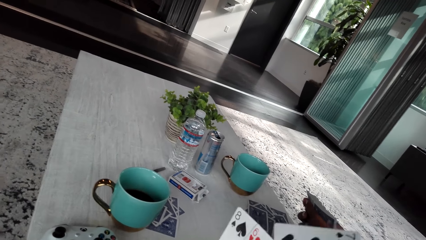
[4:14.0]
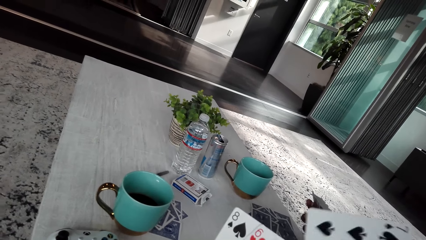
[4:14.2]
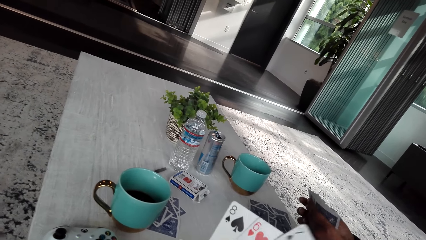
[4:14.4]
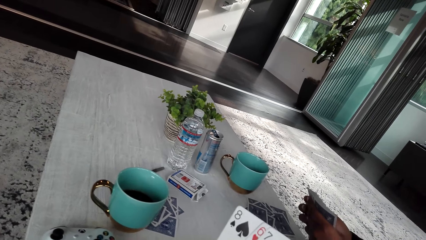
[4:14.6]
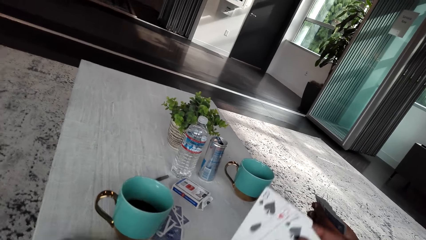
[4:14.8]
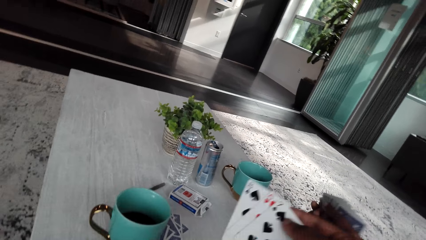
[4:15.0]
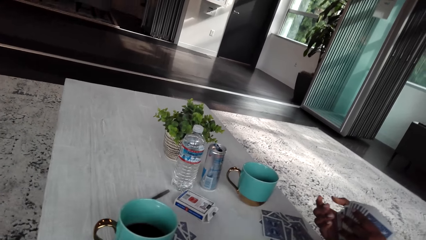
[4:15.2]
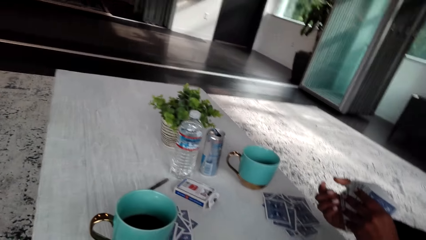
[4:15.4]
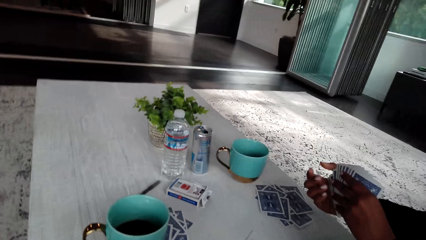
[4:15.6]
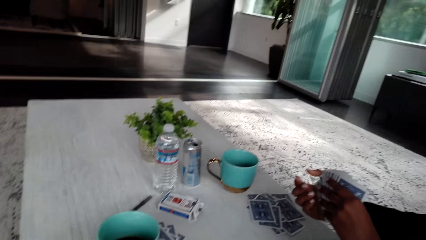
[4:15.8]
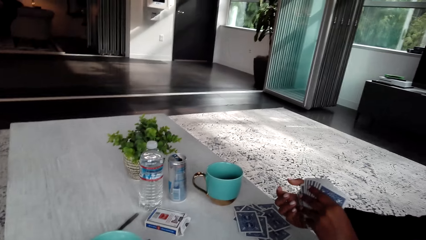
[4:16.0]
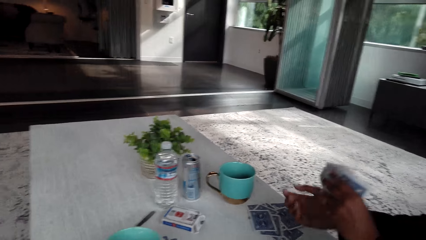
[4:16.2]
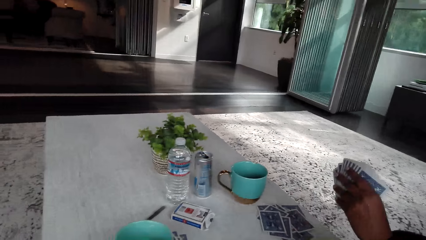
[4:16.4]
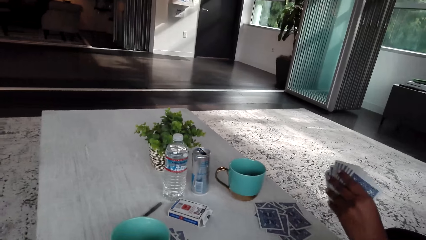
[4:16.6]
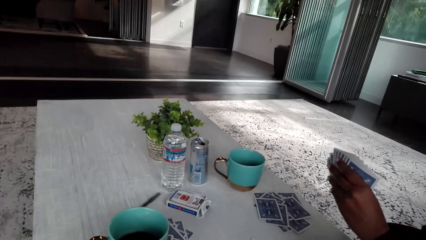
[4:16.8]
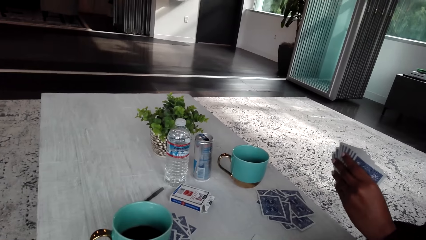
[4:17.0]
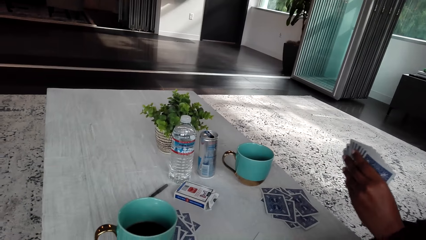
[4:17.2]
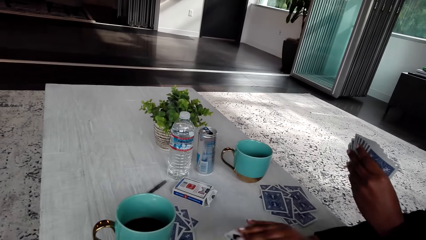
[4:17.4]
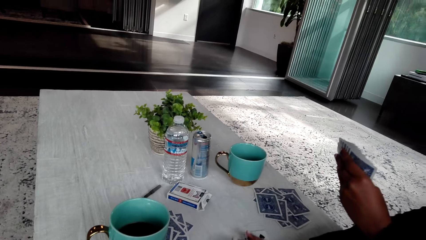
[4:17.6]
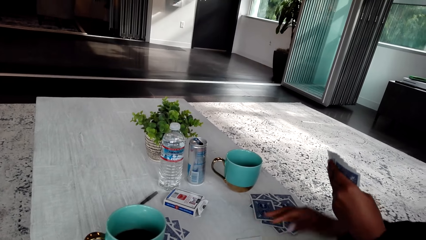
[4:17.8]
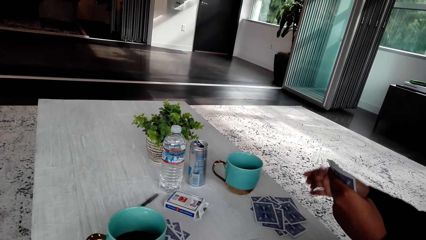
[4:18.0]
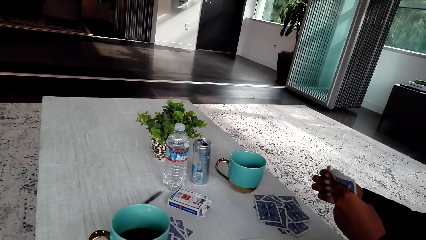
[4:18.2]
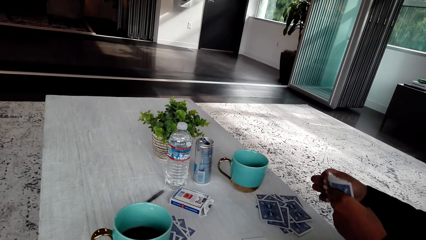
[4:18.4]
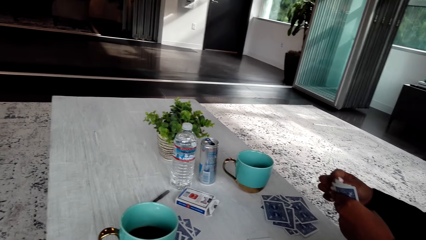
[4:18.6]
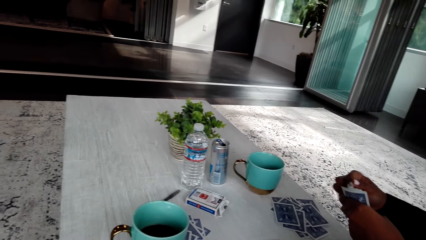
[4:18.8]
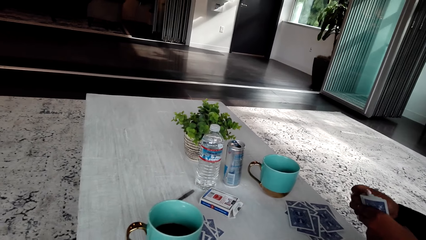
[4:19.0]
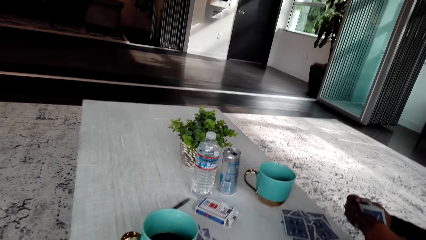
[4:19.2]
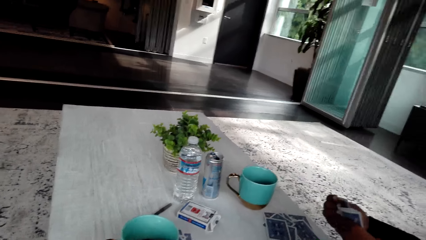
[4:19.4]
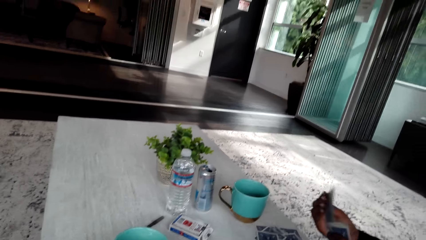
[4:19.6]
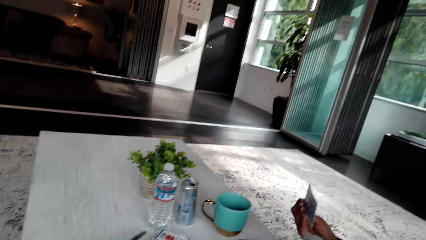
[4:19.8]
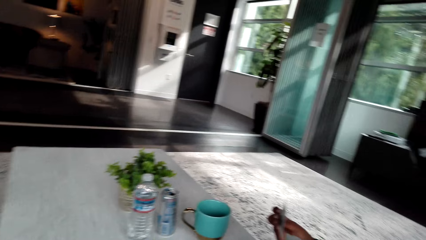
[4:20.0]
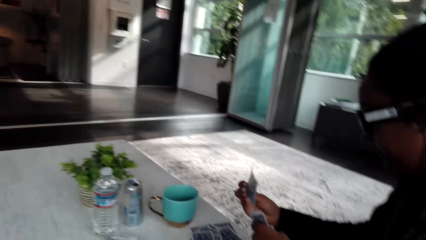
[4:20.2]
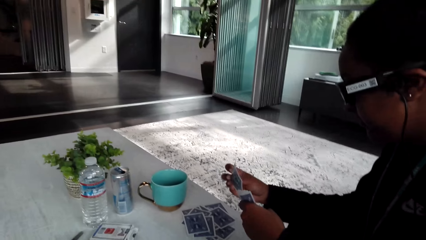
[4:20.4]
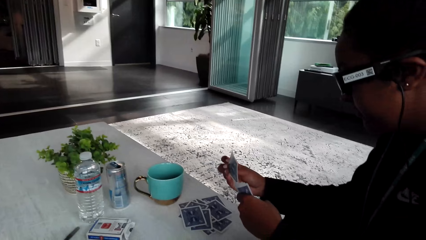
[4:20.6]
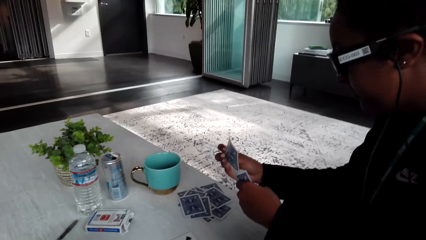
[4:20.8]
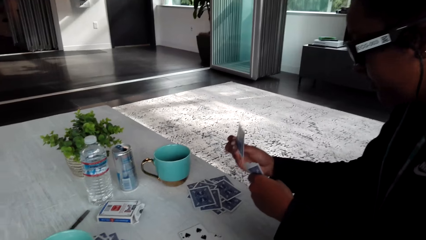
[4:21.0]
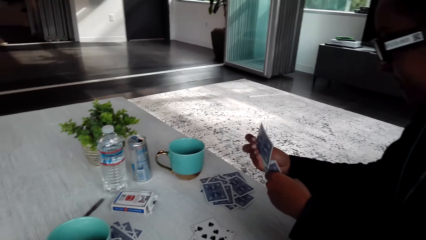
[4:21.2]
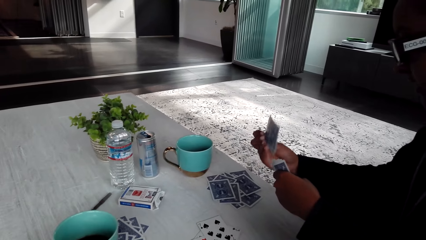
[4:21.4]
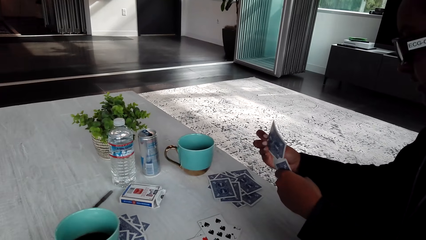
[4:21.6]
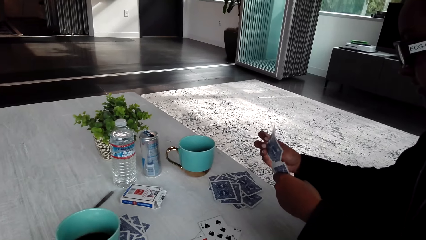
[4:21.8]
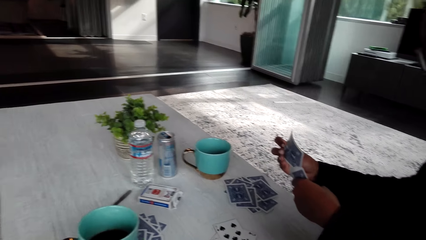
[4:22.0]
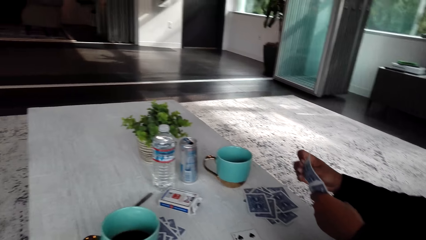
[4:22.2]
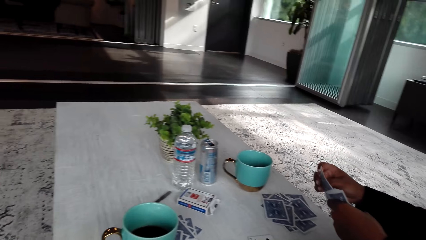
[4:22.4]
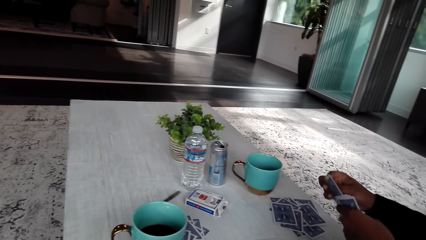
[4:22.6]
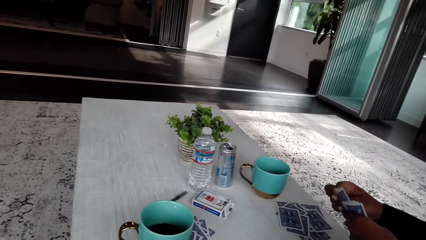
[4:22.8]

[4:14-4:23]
The camera wearer puts the cards on the table. A woman moves the cards.

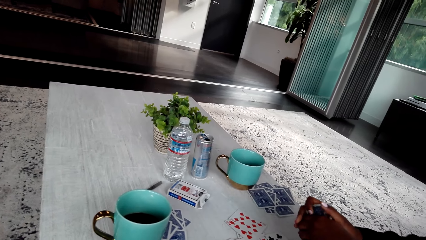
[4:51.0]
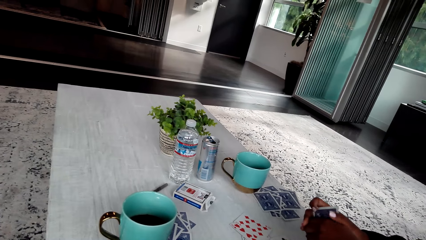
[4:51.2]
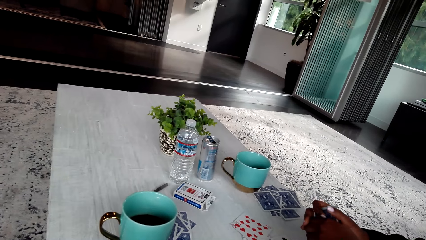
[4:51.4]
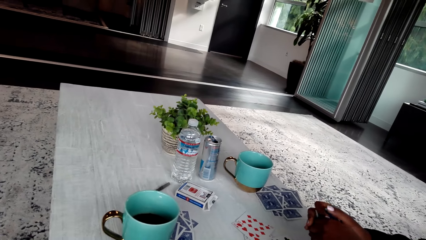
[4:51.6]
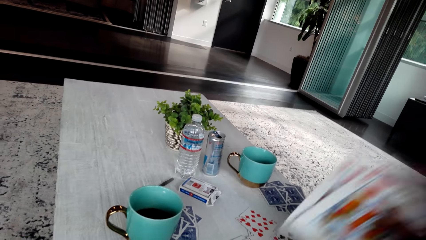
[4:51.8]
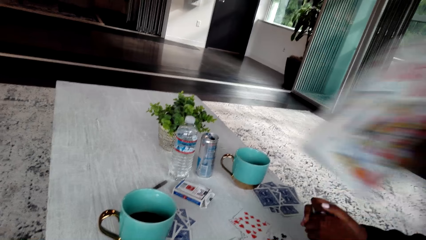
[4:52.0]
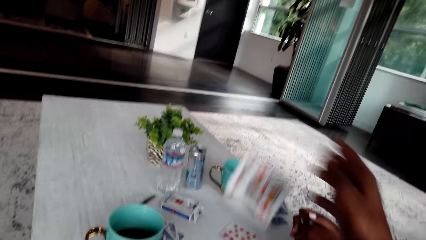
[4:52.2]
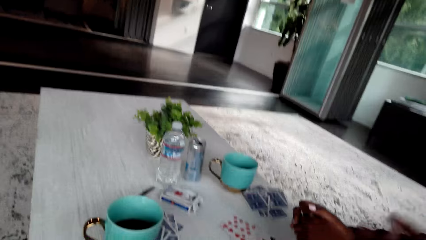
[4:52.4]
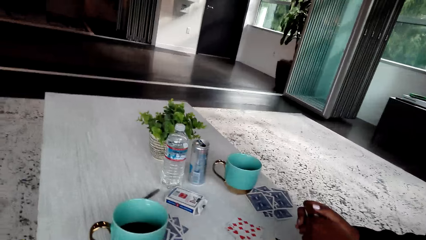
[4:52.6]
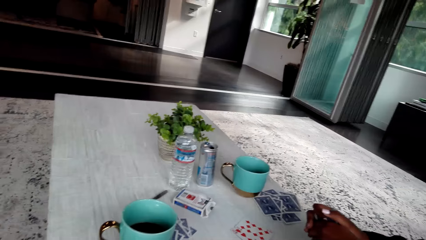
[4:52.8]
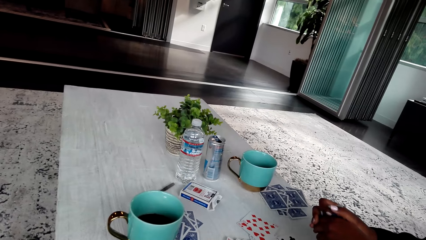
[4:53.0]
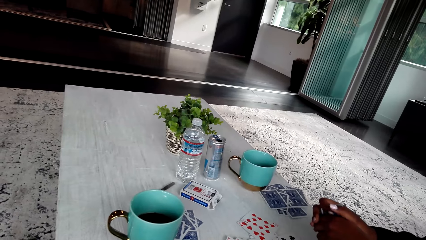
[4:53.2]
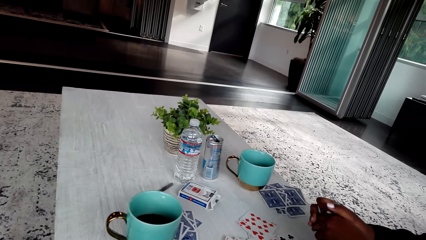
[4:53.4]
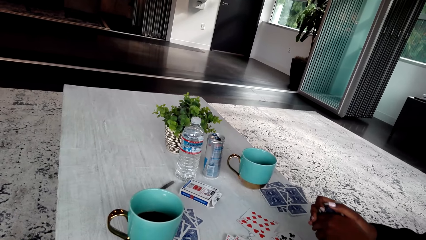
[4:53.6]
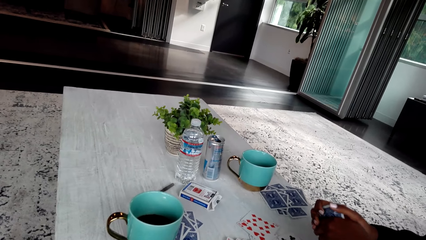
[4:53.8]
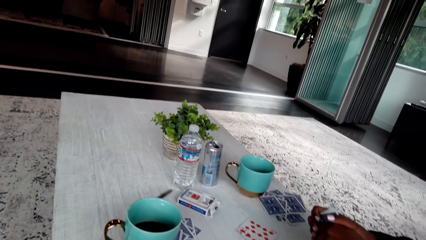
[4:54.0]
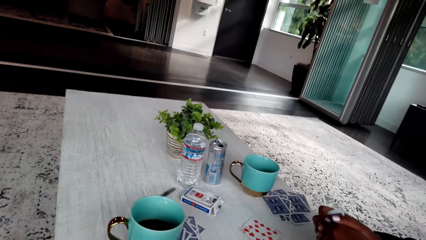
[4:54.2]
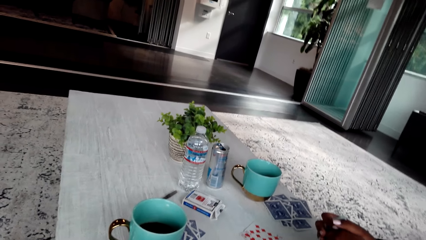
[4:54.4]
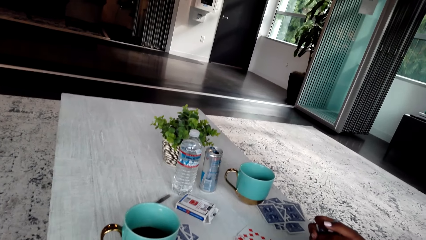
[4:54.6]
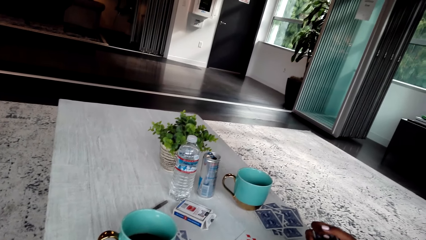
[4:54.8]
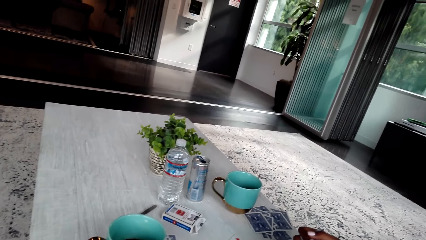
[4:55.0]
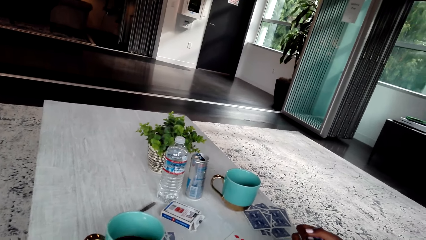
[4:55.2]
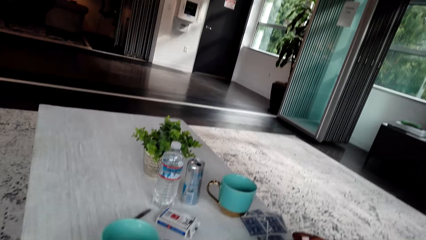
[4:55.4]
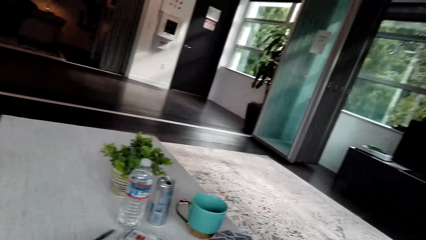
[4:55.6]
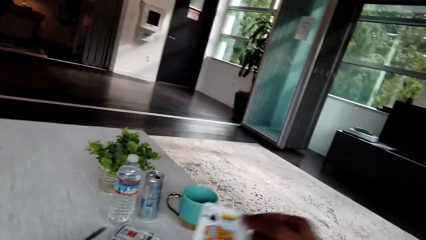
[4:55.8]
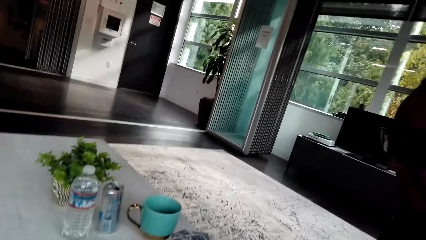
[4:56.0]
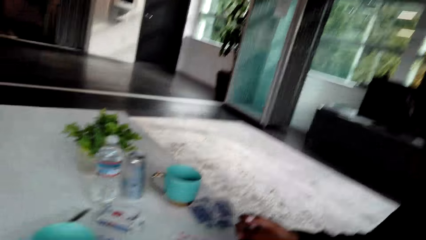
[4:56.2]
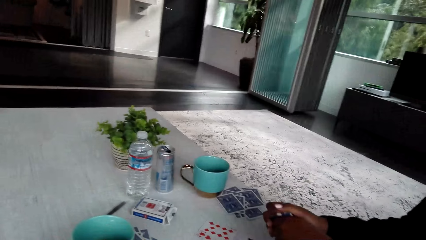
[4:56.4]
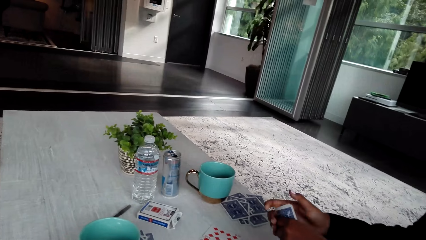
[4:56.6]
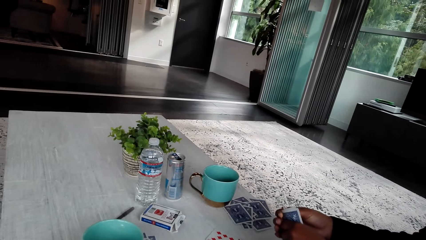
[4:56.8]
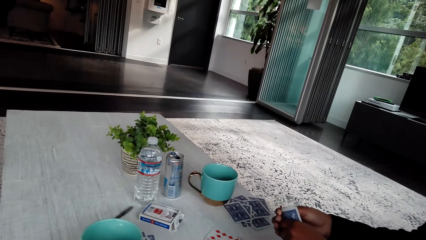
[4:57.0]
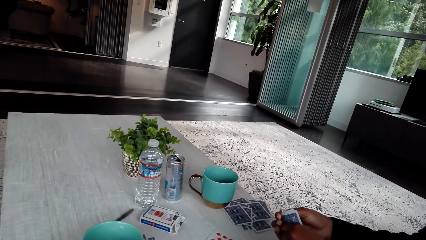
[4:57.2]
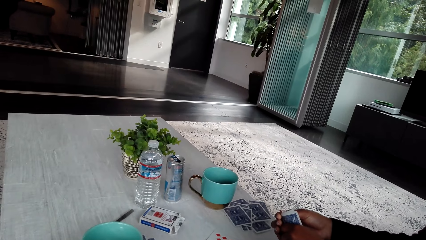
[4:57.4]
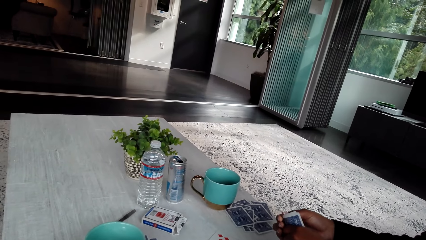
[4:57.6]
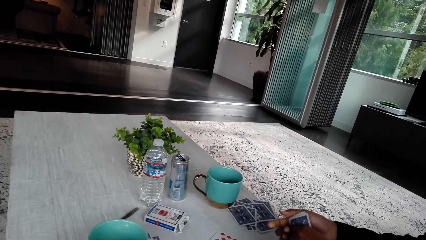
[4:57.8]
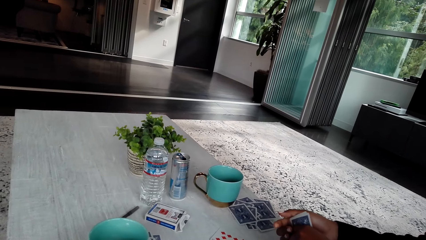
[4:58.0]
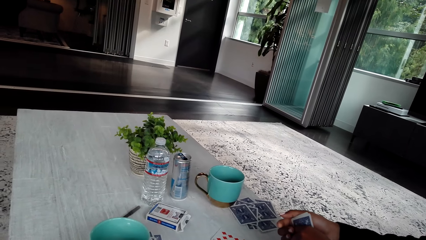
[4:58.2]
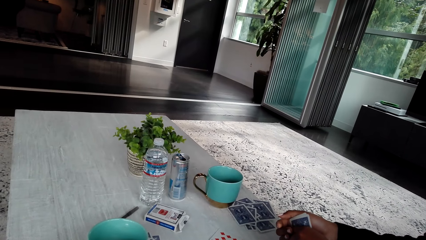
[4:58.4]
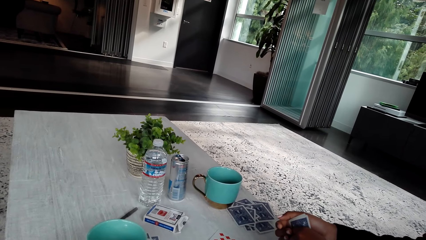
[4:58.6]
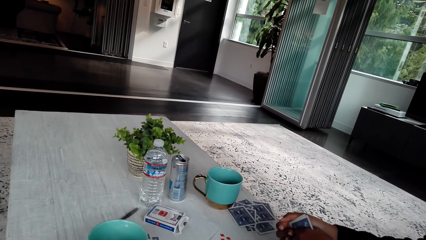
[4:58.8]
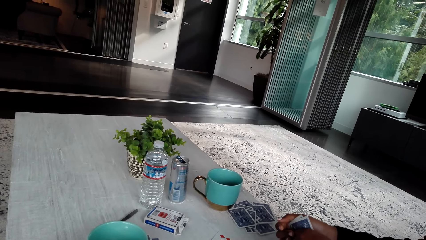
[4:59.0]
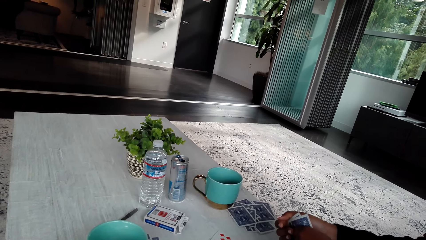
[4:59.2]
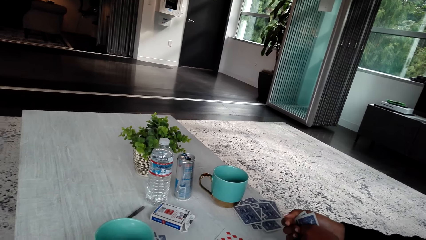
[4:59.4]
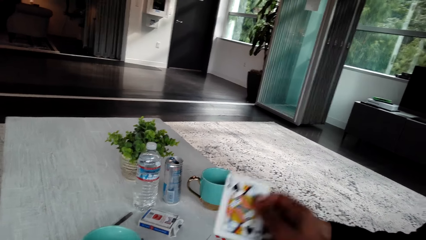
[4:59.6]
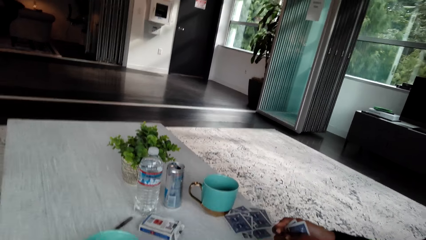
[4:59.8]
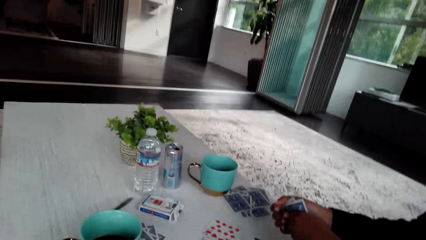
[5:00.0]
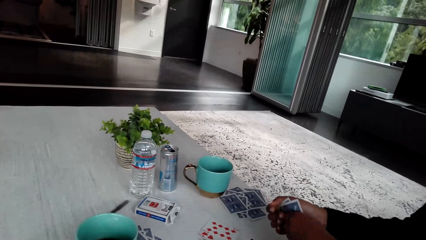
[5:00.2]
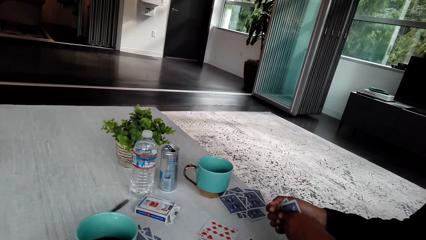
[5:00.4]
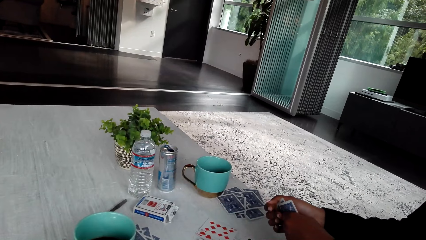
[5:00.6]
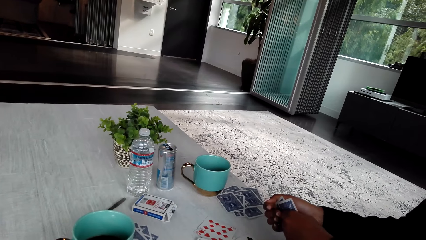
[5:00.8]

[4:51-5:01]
The camera wearer puts the cards on the table.
